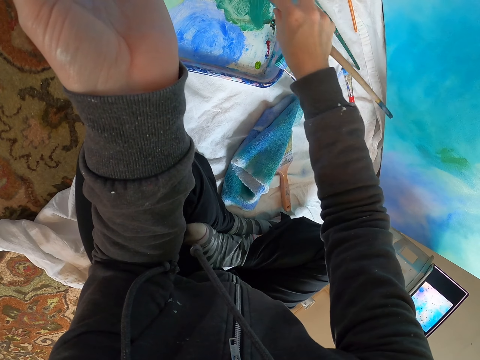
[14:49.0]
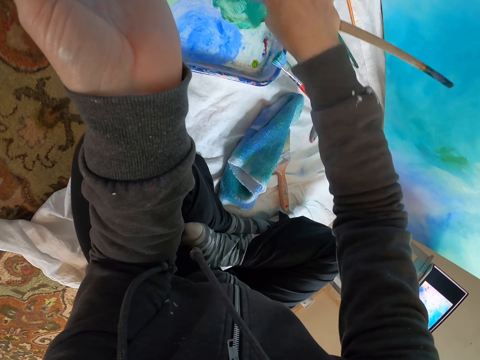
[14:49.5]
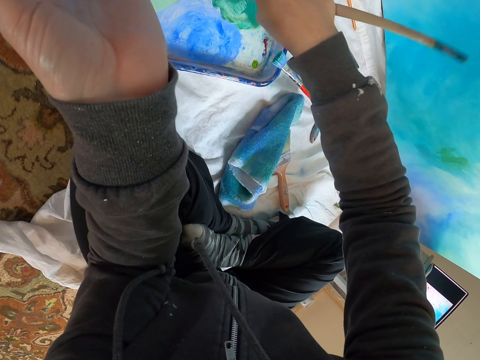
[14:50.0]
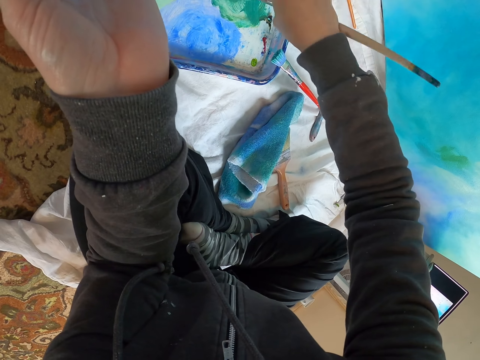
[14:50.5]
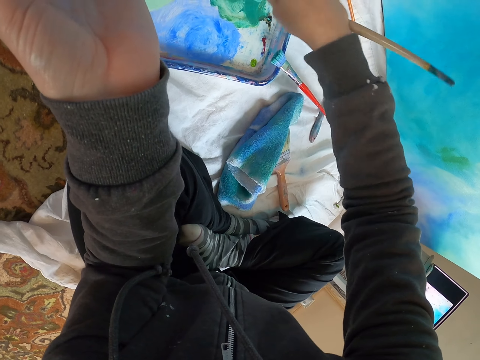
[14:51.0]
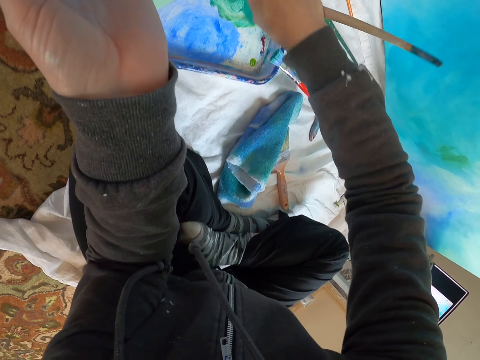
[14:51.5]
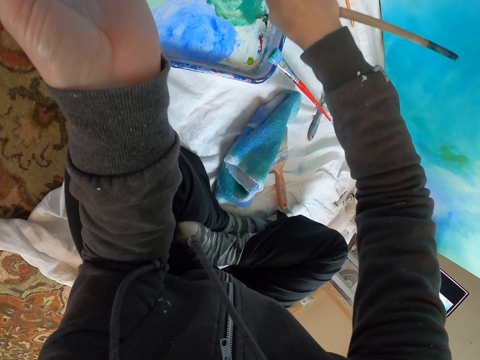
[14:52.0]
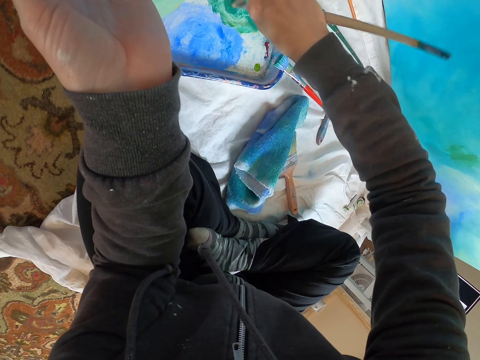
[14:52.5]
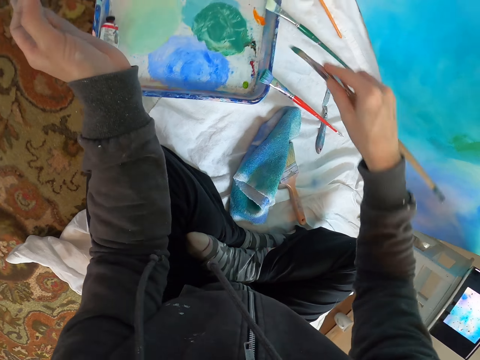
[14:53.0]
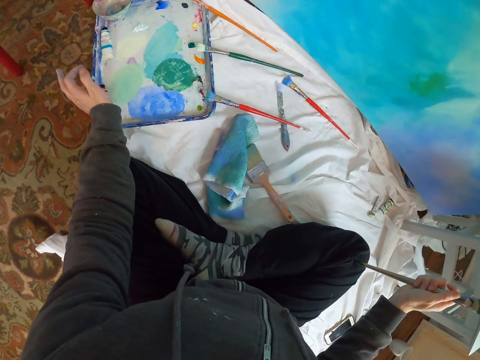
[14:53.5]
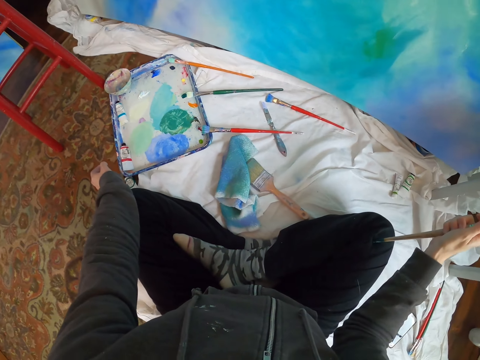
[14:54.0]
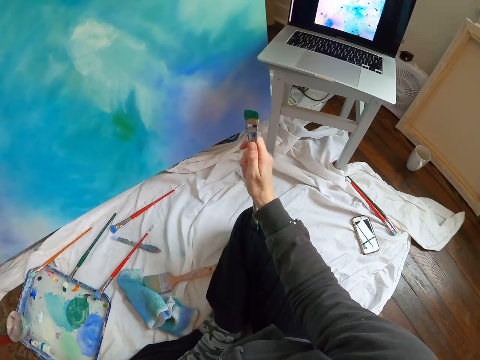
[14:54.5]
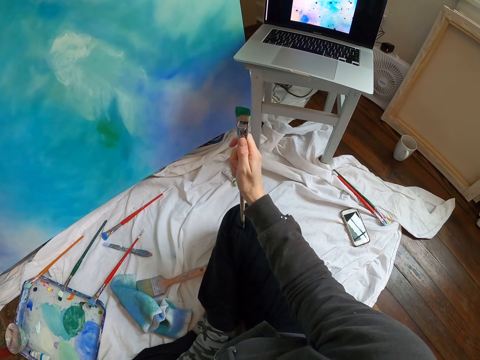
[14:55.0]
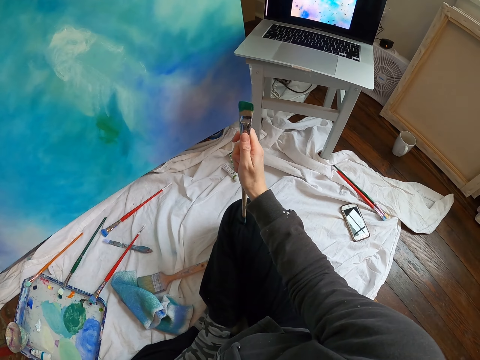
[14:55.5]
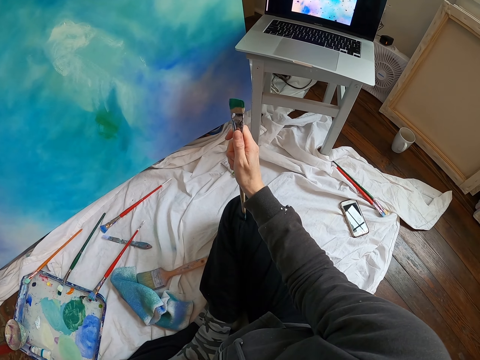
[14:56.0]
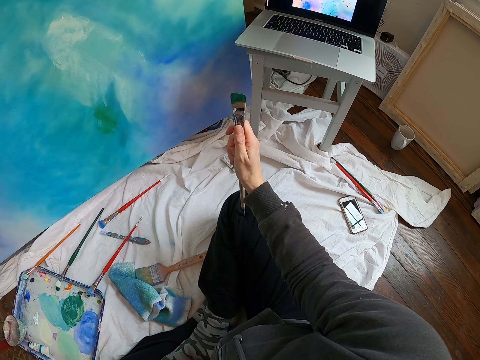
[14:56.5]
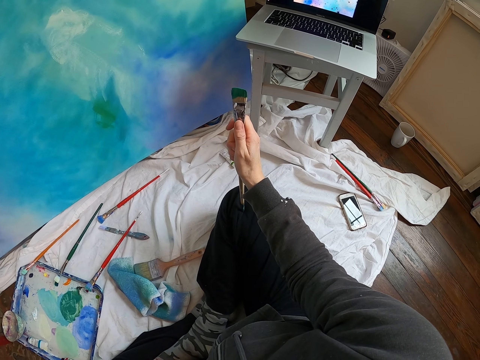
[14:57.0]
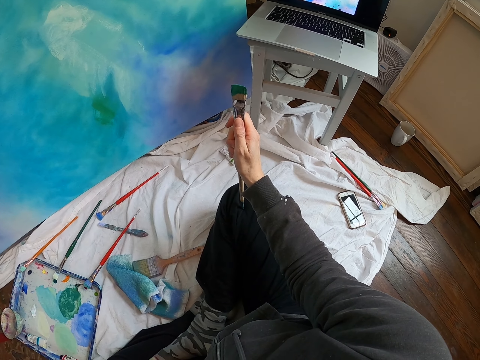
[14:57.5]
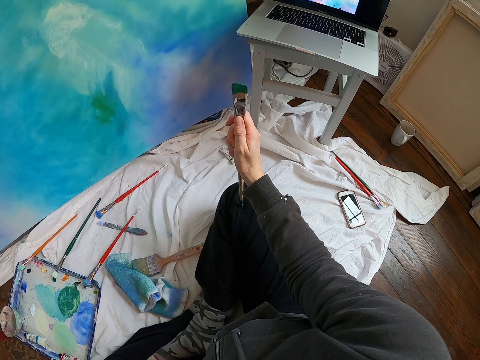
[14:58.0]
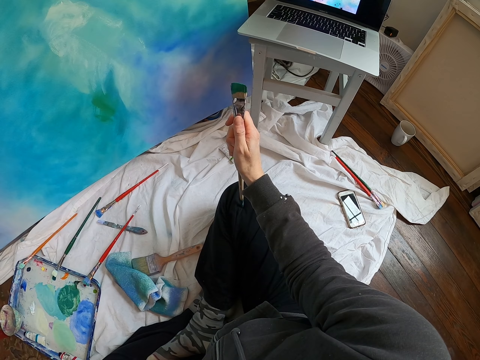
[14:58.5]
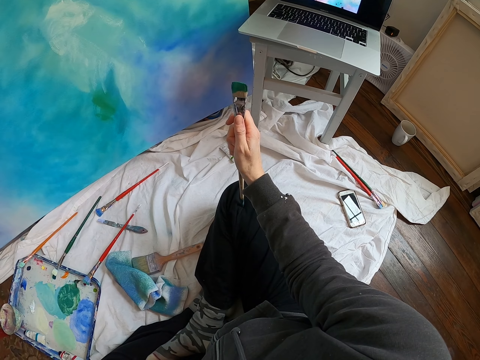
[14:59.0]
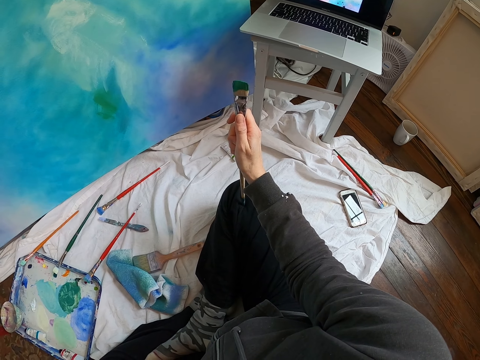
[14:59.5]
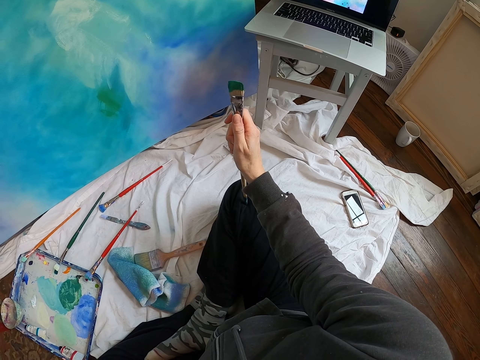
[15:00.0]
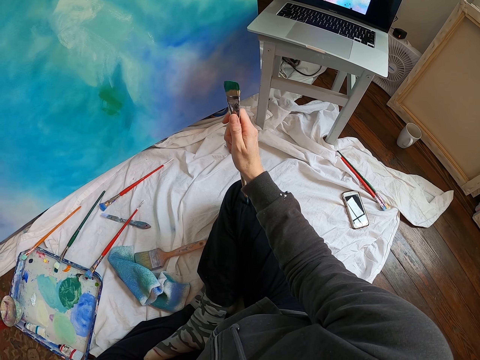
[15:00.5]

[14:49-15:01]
The camera wearer moves both hands. They look around. They look at the laptop.

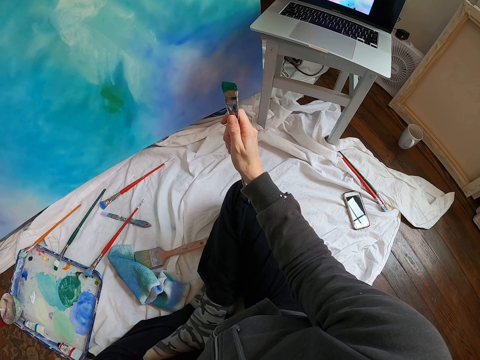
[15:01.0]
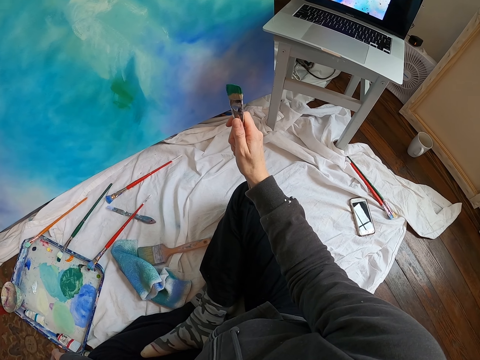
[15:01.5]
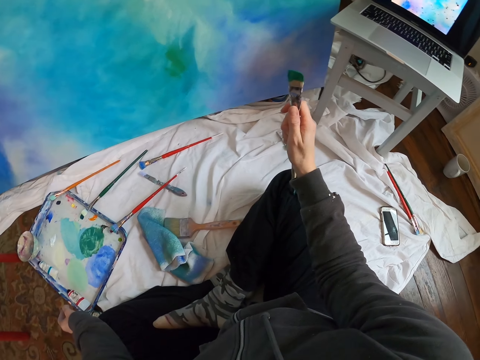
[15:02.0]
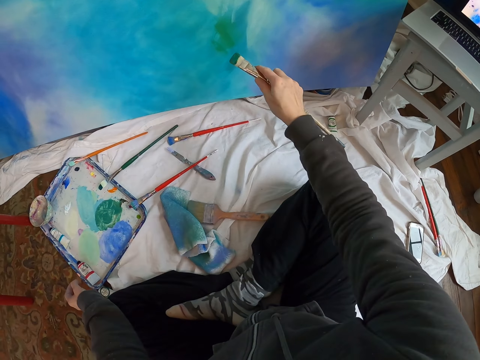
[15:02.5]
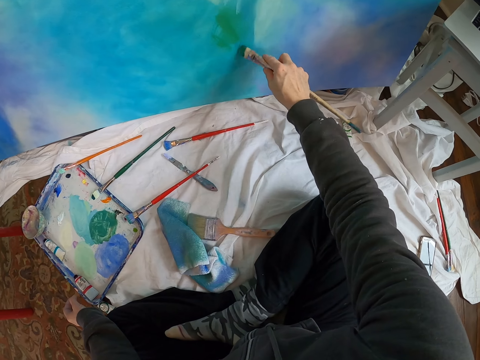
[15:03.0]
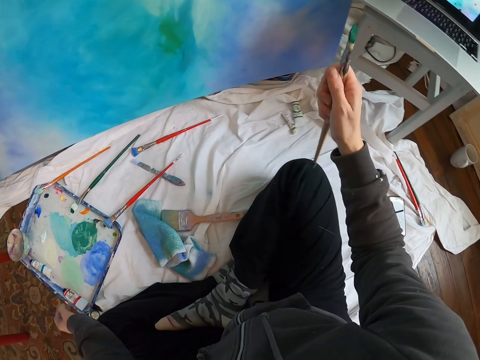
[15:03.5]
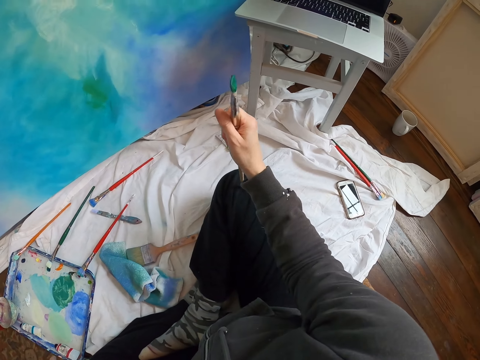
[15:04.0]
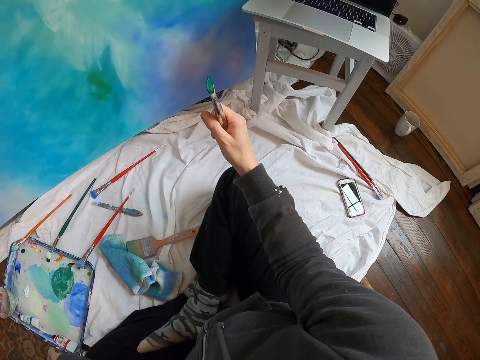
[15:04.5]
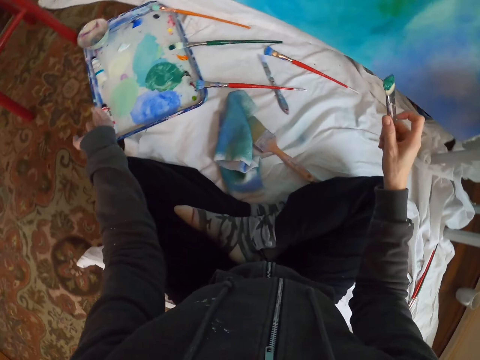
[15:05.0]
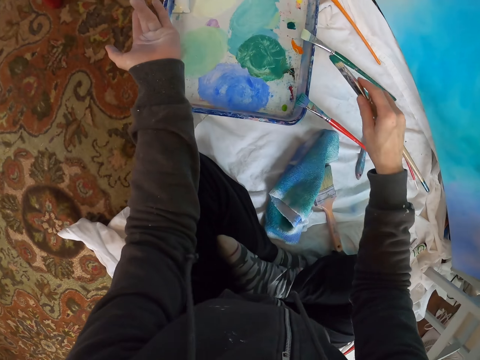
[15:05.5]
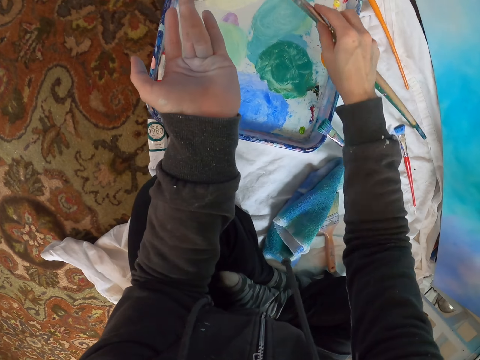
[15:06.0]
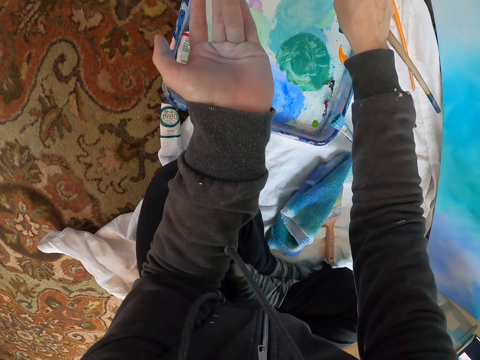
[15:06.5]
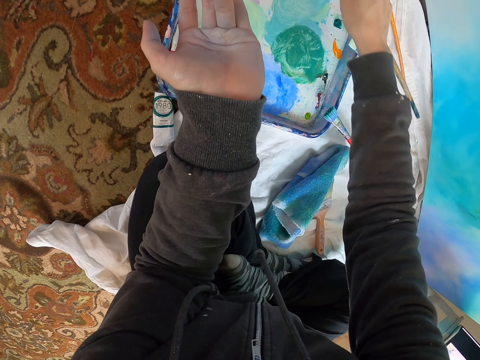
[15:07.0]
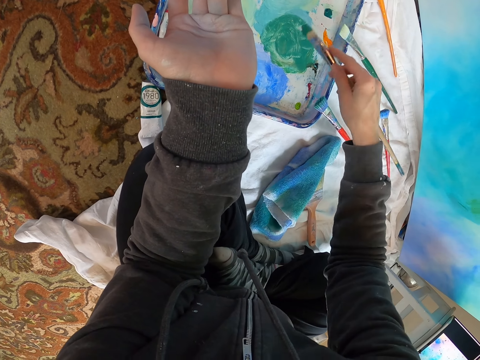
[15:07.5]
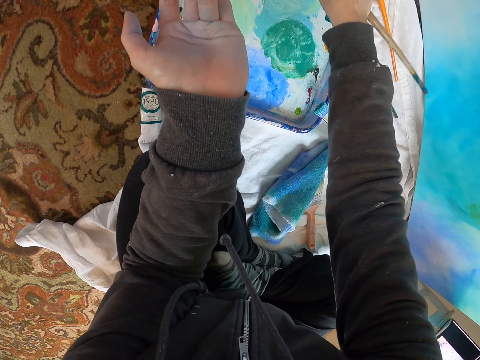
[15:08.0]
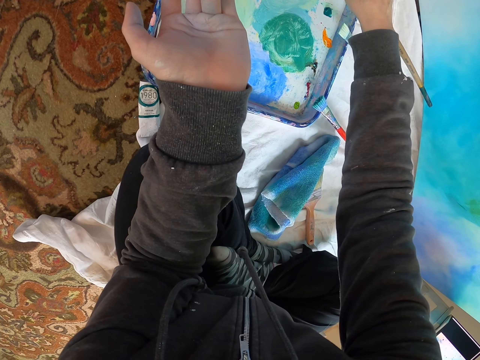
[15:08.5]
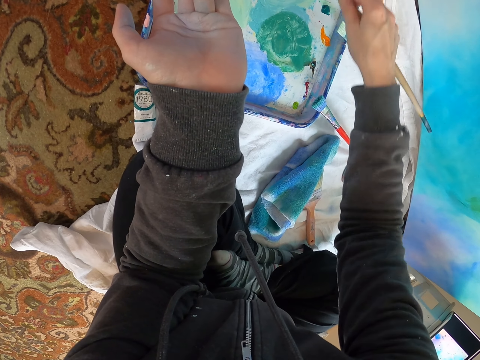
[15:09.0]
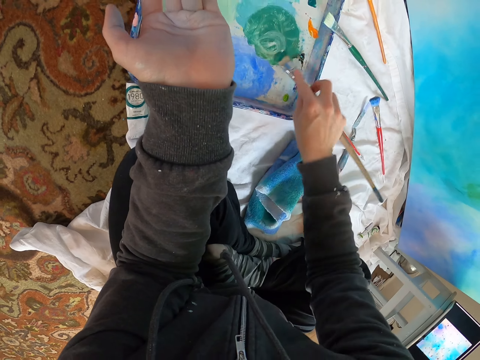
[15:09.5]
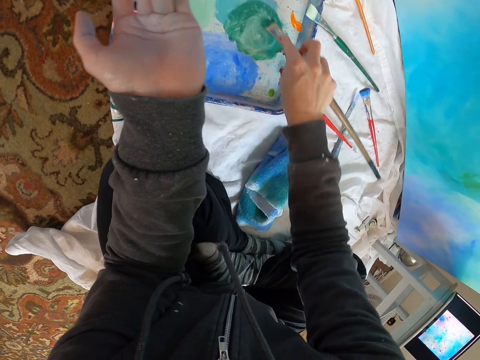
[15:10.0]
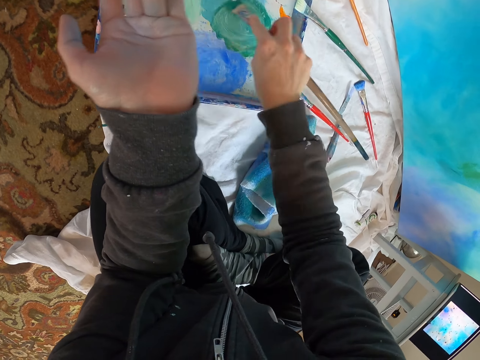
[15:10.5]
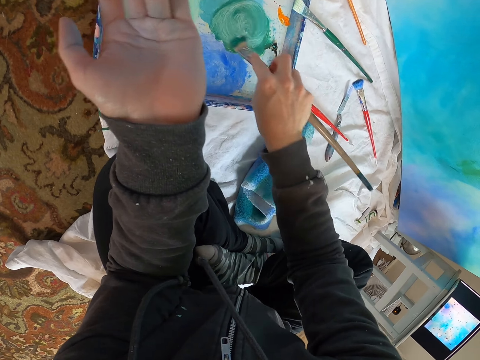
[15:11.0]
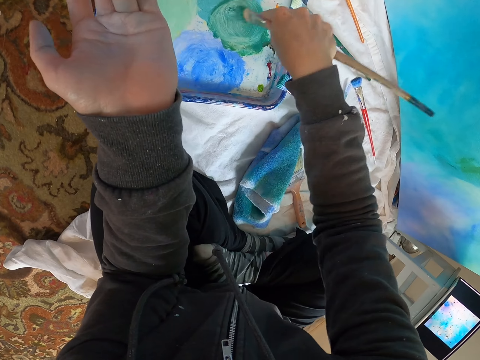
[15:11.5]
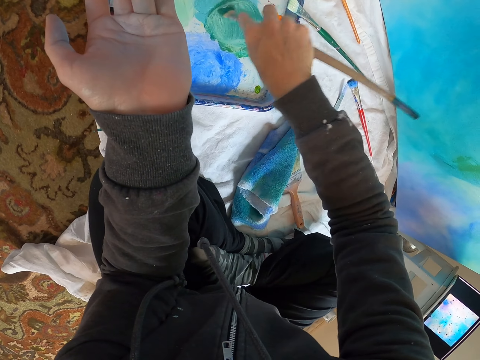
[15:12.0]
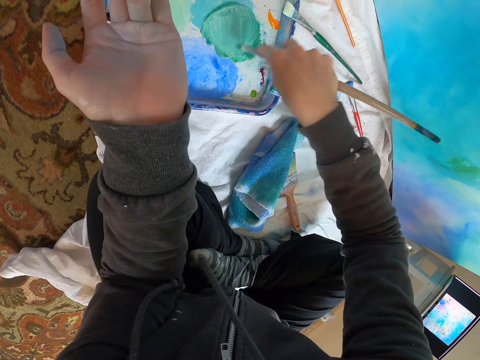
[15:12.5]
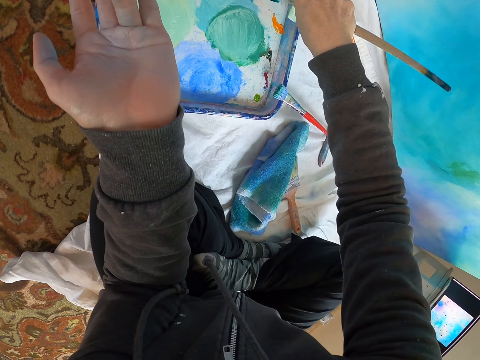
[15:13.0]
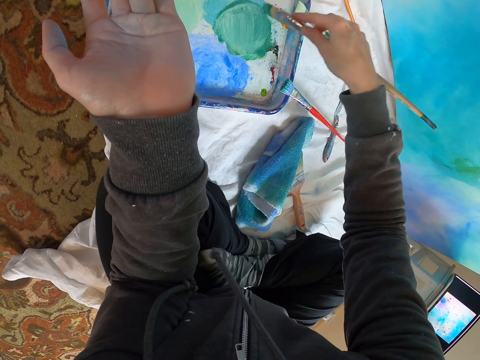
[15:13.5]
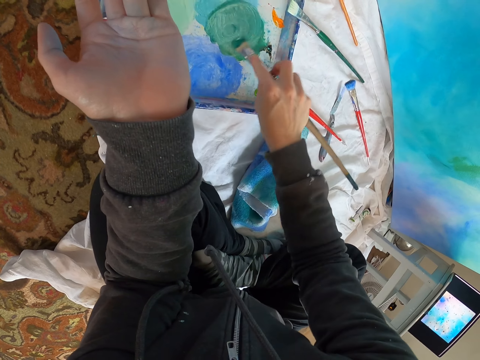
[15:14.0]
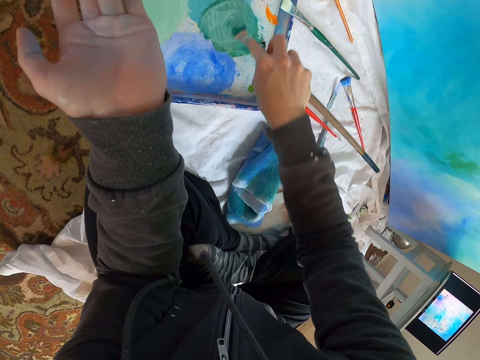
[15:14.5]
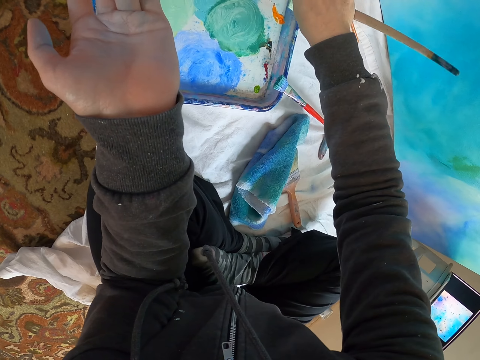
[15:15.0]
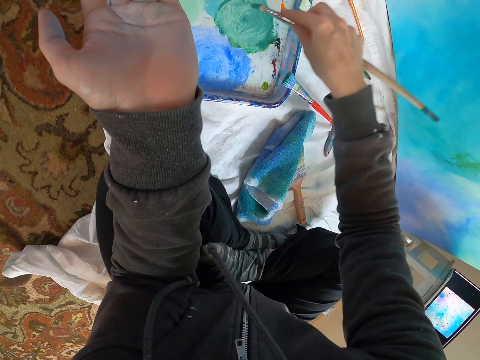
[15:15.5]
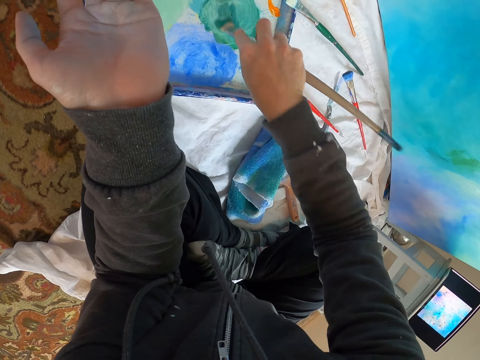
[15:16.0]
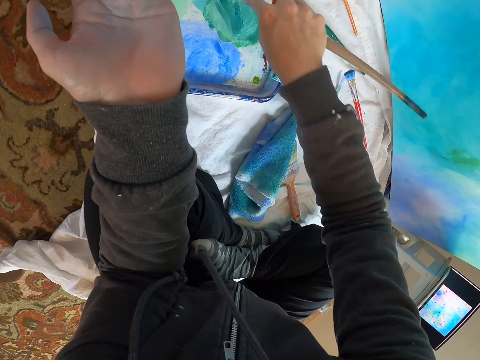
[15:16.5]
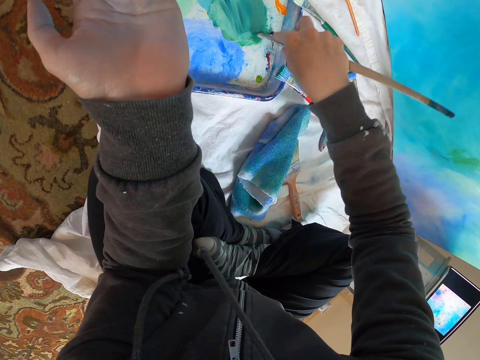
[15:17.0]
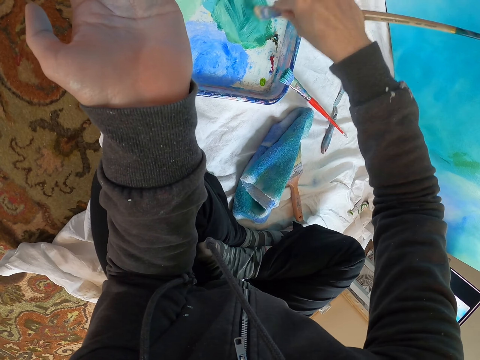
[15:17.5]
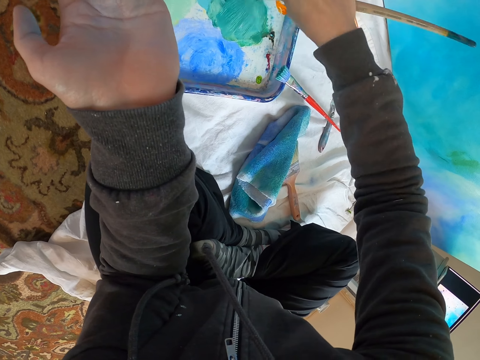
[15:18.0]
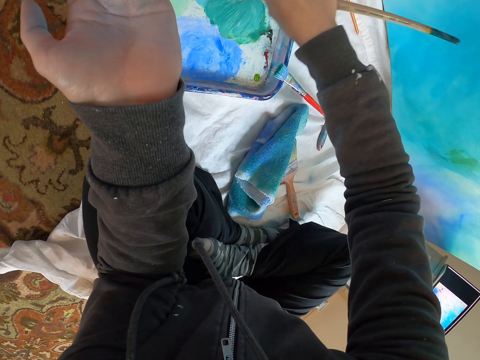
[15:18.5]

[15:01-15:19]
The camera wearer lifts the pen brush. They paint the board with the pen brush. They lift the pen brush. They look at the laptop. They stare at the paint. They move the right hand. They rub the pen brush on the paint. They mix paints in a tray. They move the right hand. They rub the pen brush on the paint.
